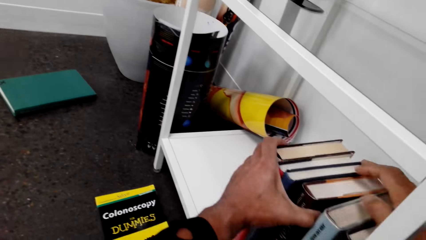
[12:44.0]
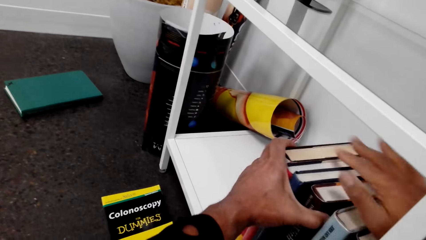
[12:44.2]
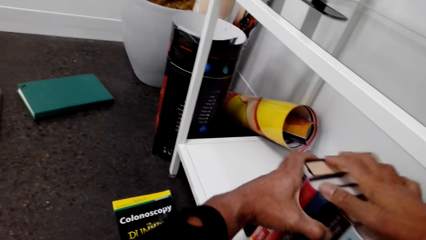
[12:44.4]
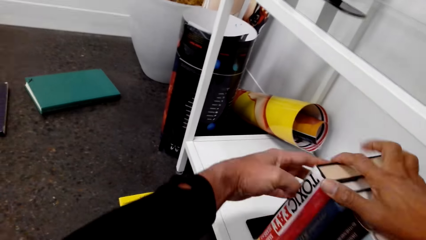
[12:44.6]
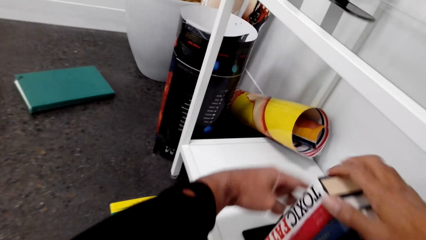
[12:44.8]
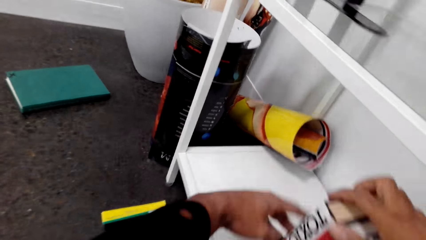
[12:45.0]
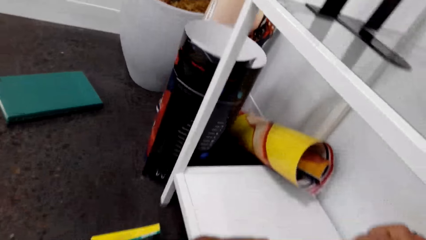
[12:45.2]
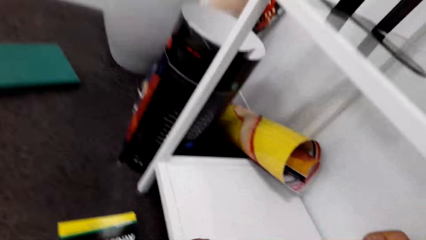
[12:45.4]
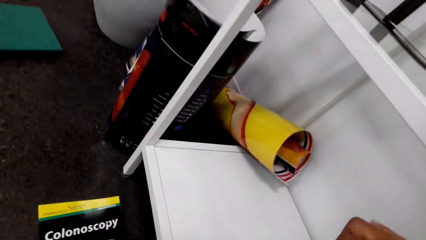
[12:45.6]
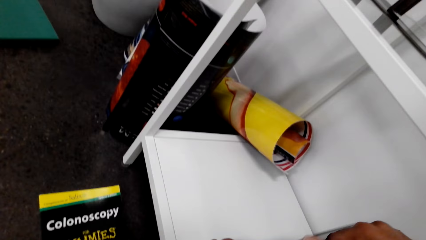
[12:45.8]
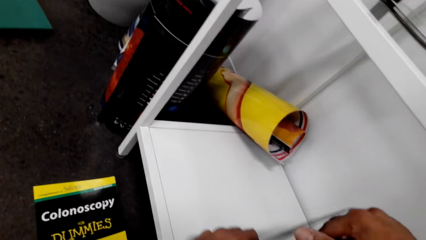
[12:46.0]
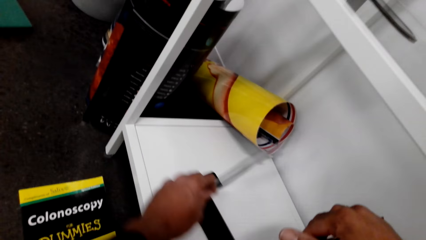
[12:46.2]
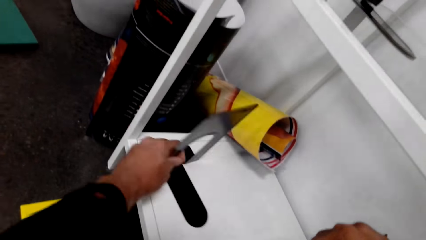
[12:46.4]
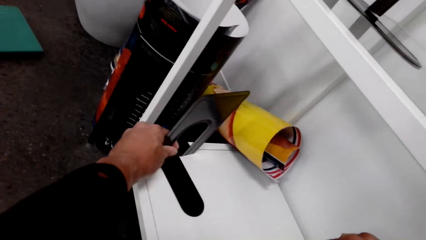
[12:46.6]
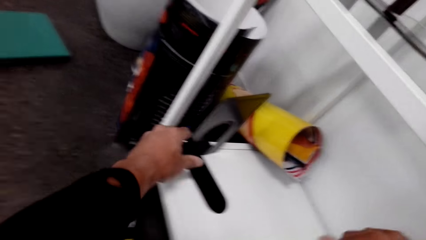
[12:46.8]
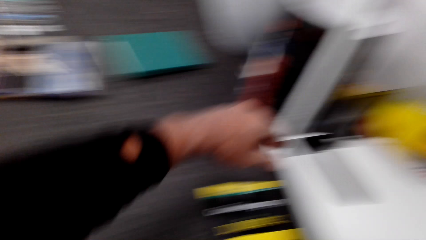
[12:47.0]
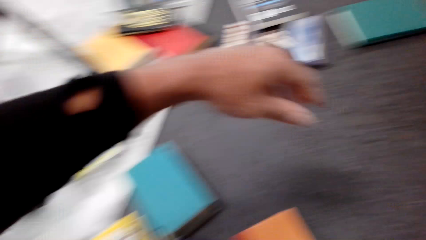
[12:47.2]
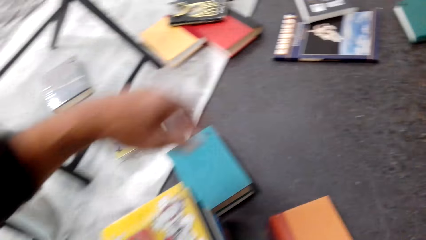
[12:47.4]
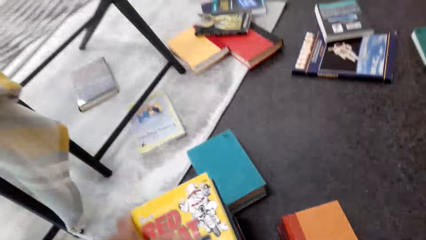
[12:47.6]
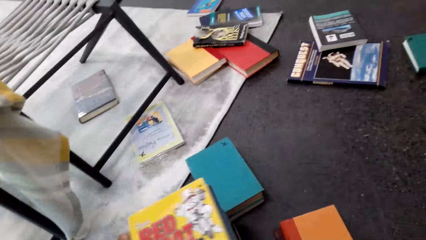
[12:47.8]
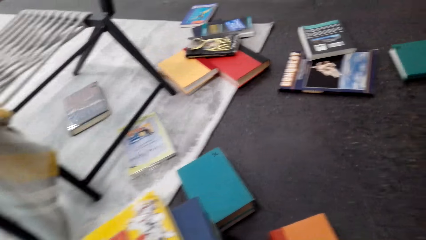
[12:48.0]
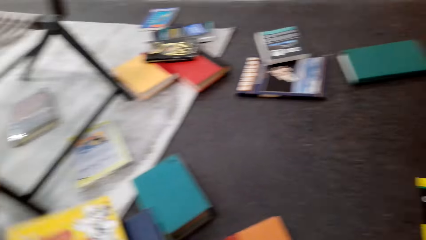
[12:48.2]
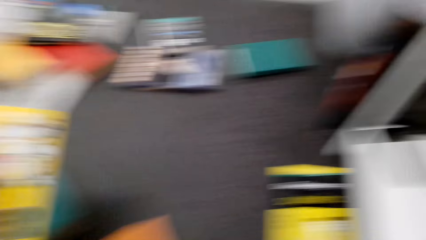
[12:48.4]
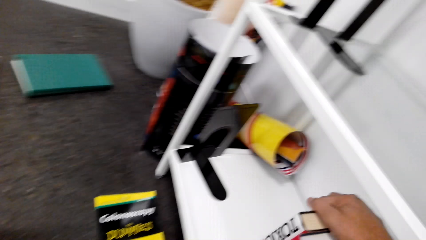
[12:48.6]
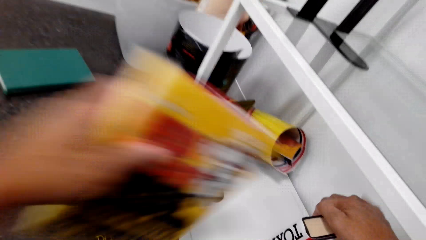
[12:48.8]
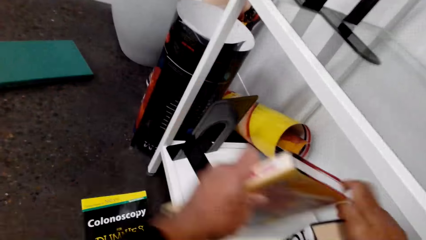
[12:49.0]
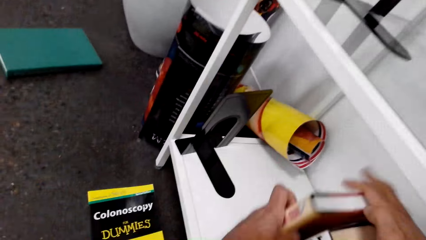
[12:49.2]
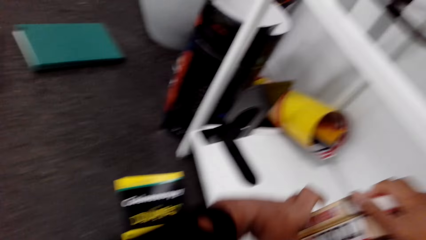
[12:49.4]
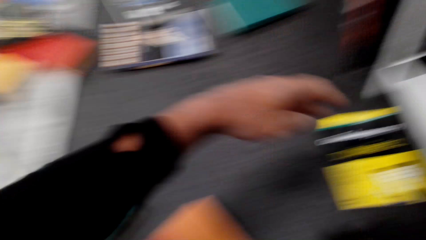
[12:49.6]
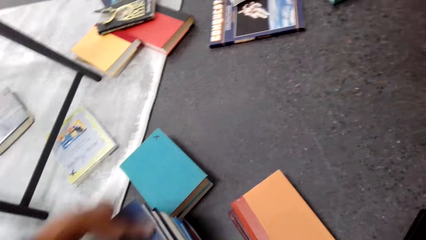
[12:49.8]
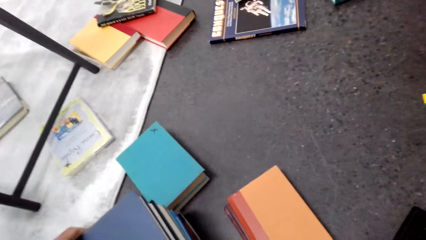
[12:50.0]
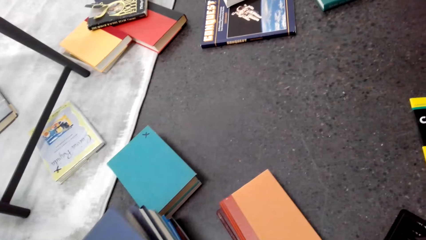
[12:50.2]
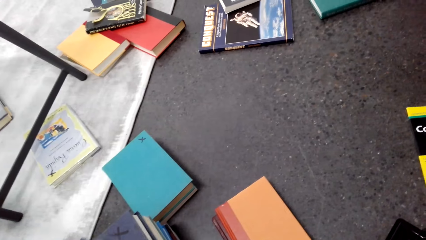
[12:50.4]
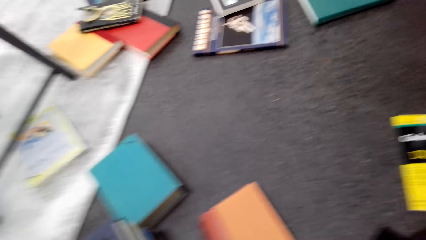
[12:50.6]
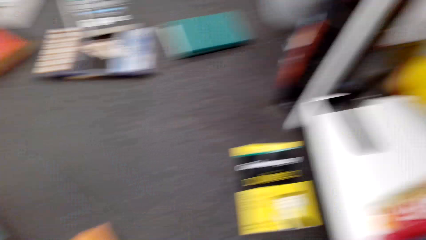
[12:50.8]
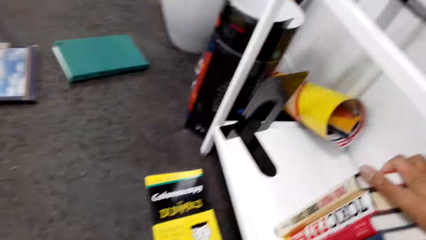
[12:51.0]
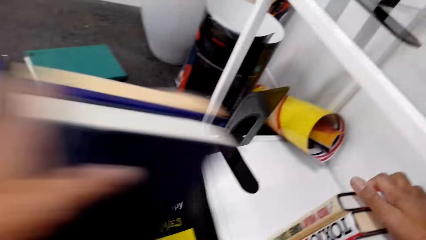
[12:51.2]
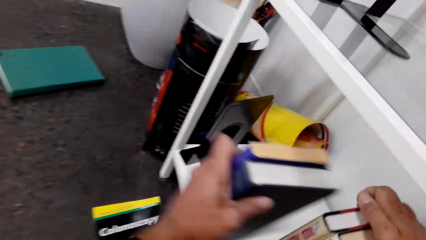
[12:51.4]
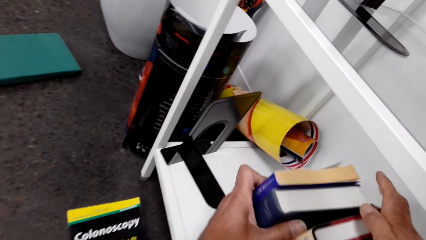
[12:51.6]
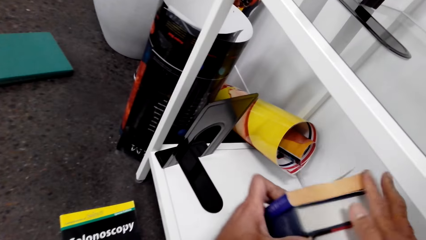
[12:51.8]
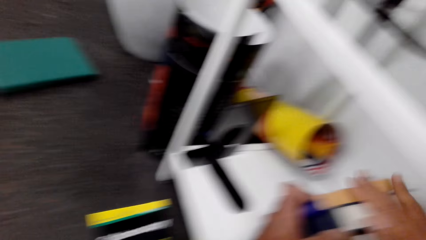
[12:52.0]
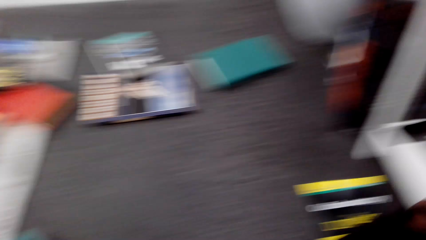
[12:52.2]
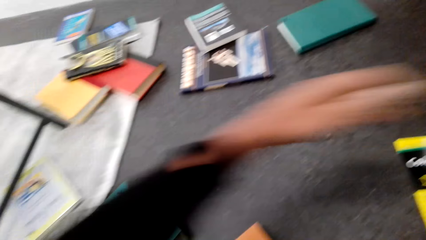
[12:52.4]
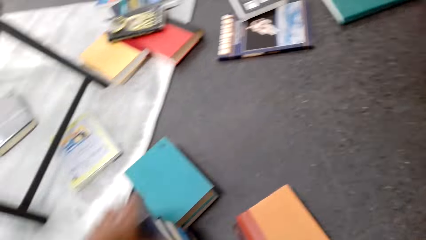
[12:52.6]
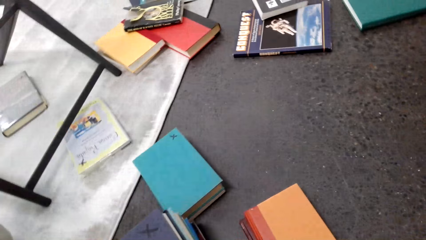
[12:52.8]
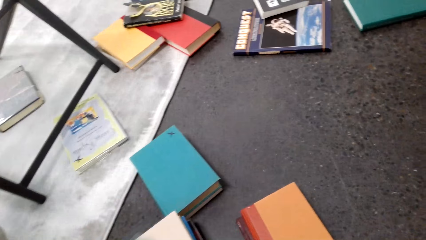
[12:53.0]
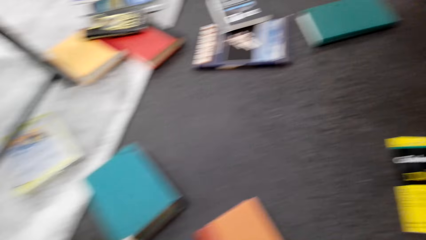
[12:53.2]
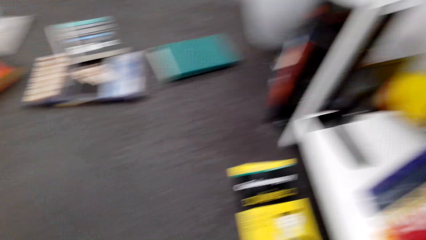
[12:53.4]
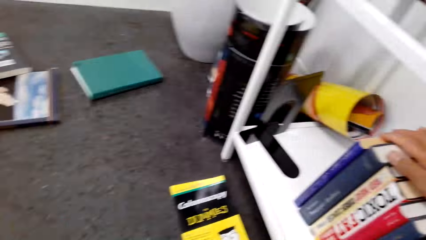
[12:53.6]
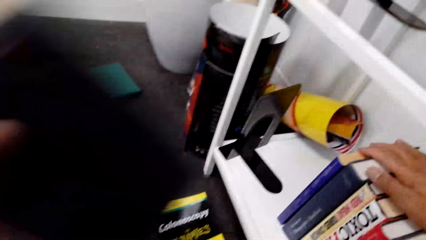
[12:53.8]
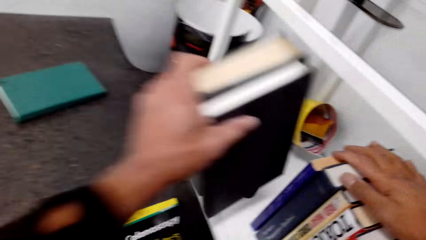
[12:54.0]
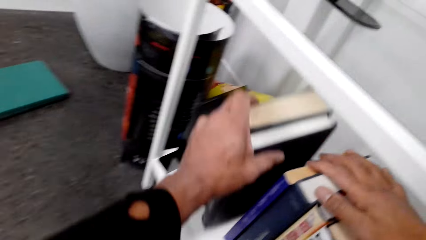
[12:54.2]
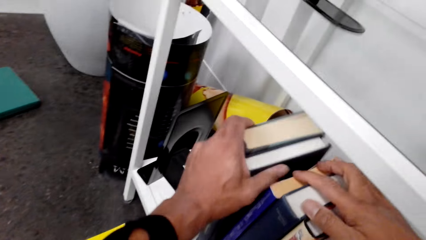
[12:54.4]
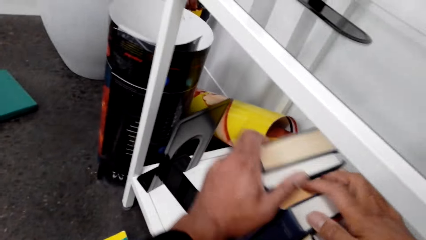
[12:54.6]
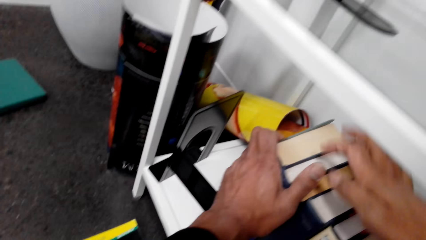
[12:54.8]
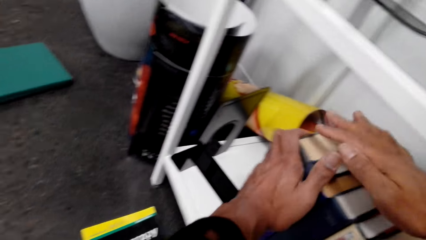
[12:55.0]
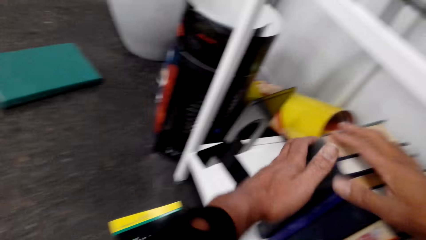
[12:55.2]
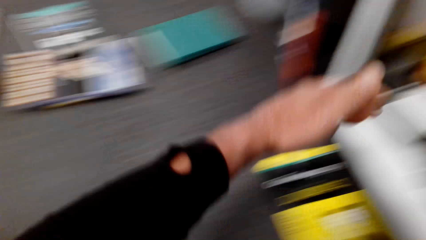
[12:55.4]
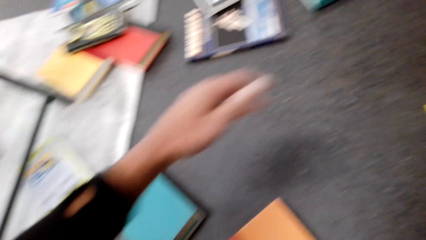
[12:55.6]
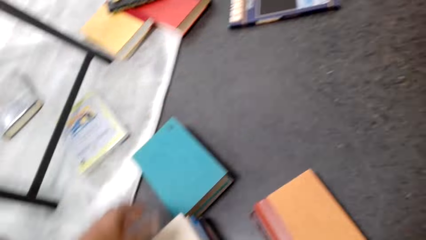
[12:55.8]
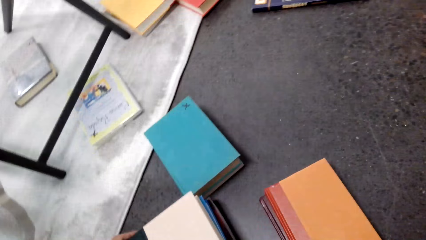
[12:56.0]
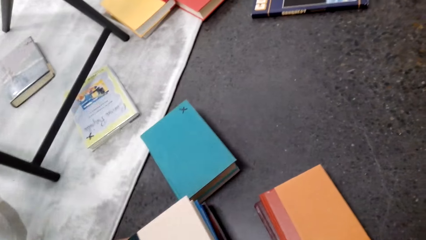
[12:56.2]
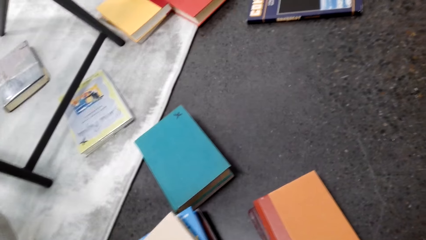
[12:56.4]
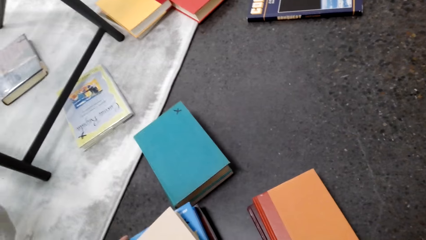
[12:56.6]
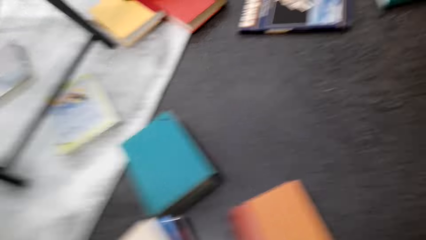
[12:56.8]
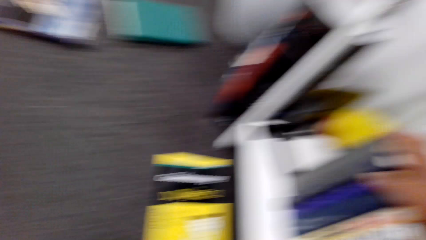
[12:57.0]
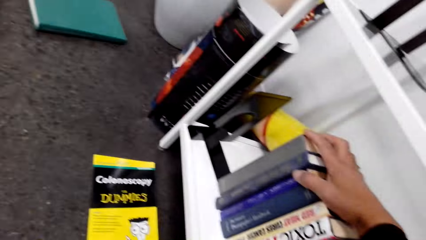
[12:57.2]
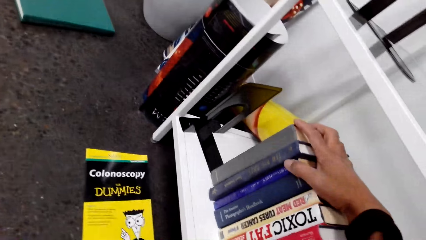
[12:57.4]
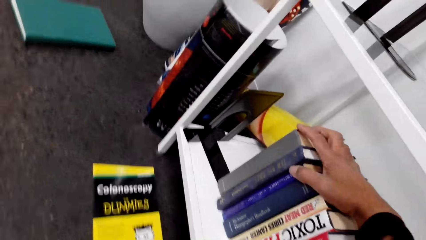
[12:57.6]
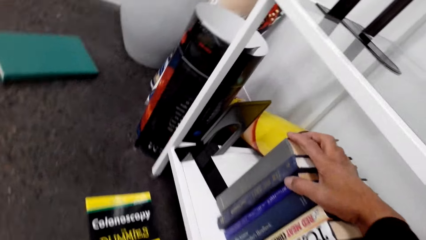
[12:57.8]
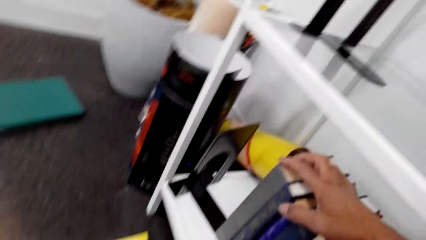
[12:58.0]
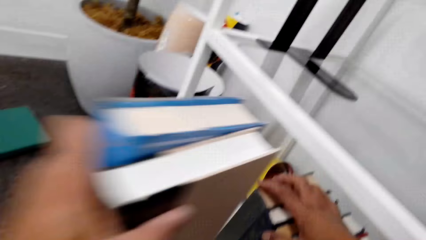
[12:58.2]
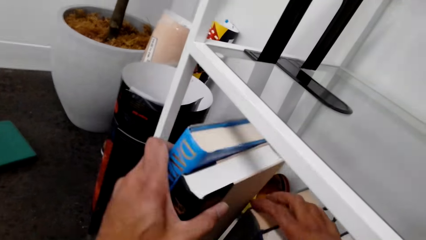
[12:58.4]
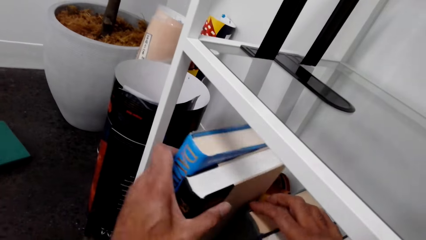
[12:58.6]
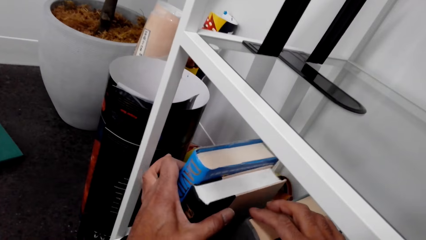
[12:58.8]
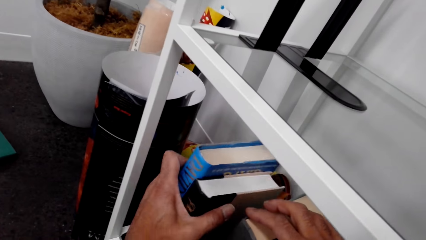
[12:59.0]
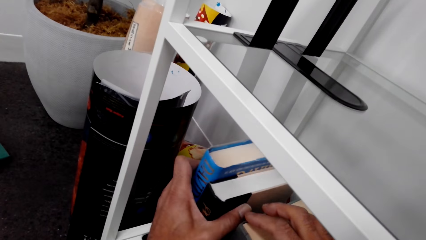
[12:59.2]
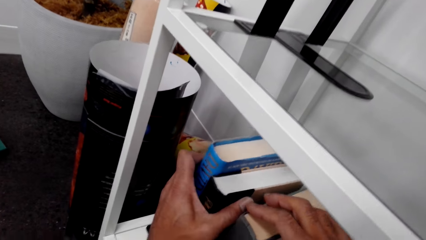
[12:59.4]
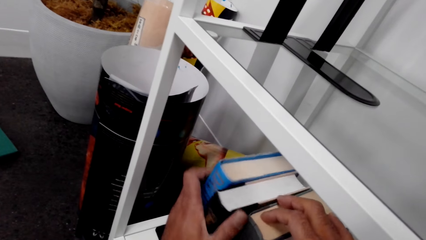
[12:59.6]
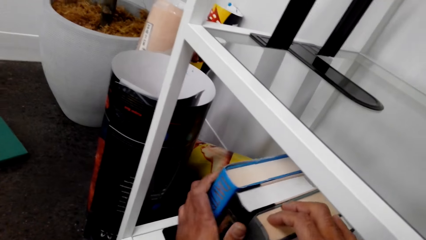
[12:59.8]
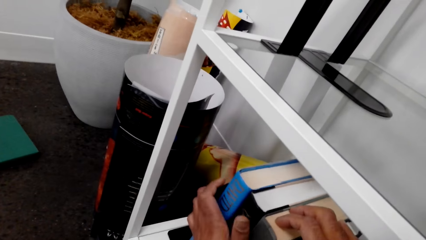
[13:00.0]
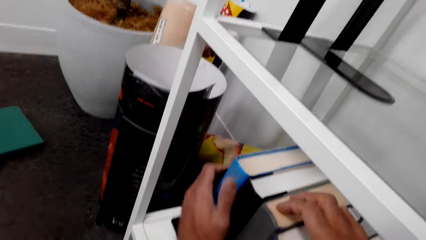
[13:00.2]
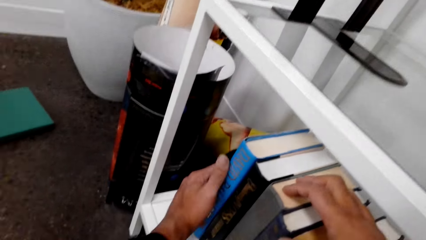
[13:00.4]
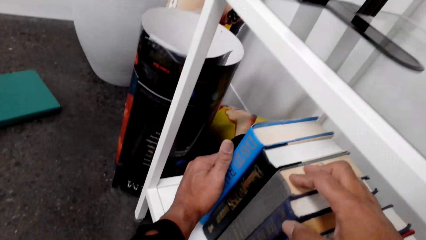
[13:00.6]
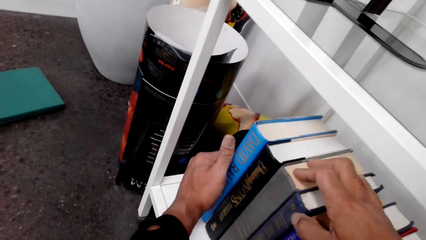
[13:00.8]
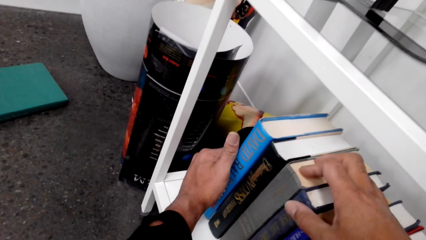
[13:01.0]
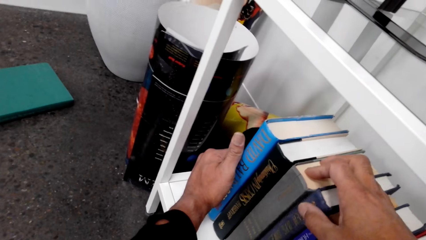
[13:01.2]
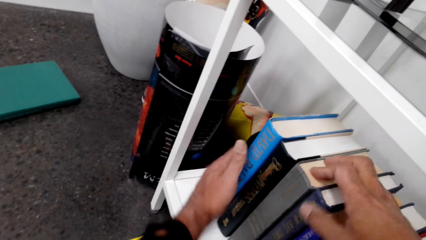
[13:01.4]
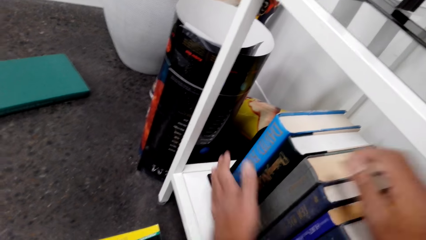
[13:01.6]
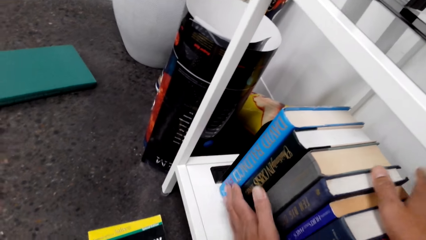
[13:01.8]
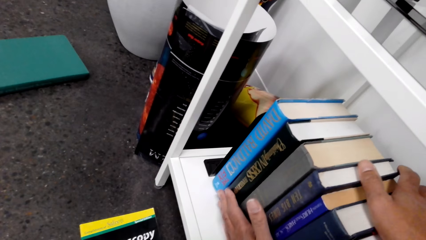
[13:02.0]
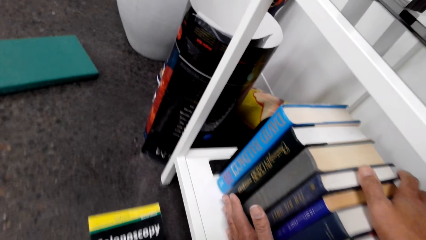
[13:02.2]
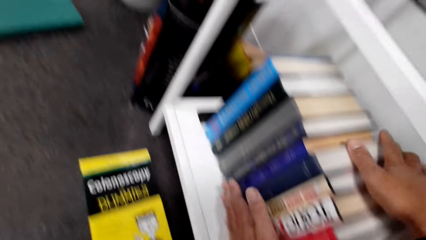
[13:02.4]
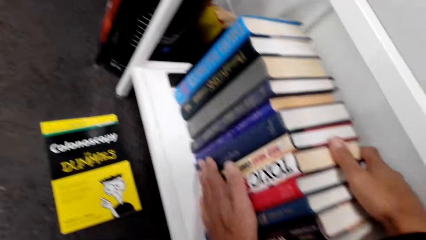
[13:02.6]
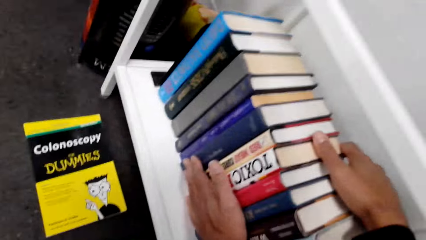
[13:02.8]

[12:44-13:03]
The camera wearer picks books. They arrange the books on the shelf. They pick the books. They arrange the books on the shelf. They pick the books. They arrange the books on the shelf.
